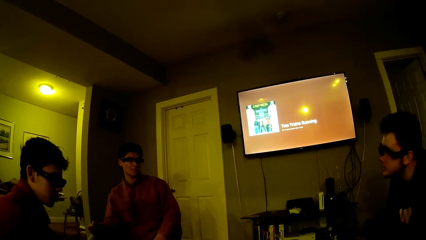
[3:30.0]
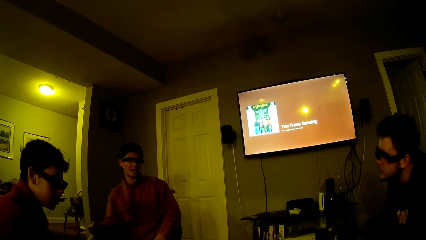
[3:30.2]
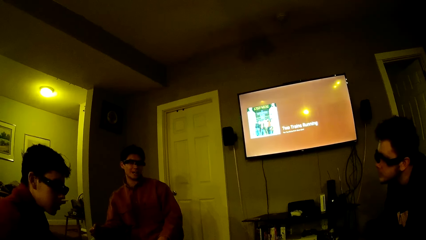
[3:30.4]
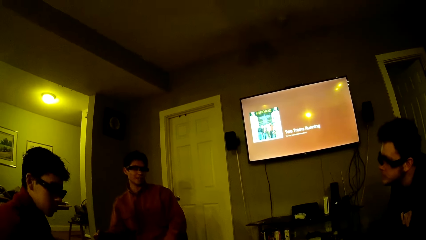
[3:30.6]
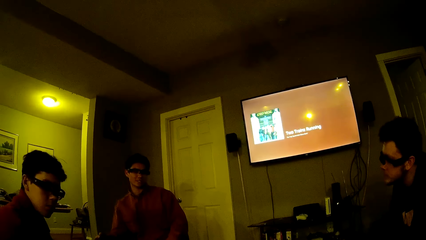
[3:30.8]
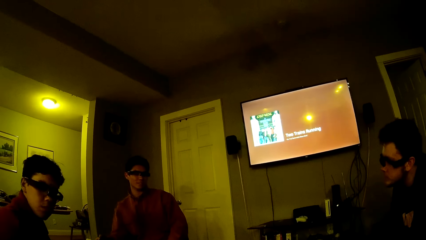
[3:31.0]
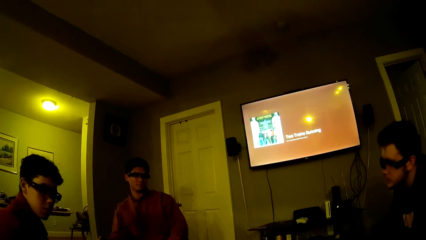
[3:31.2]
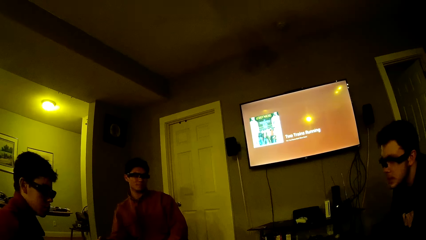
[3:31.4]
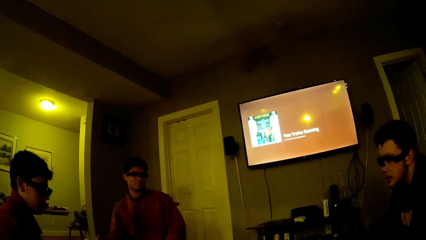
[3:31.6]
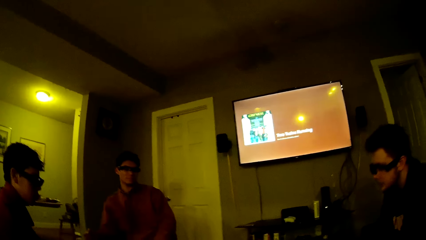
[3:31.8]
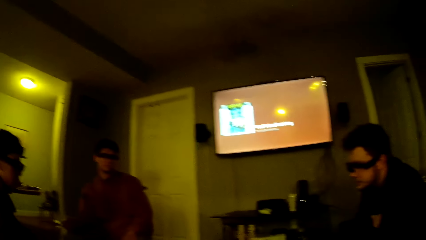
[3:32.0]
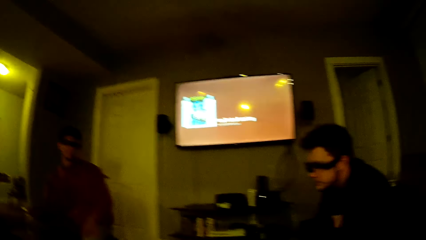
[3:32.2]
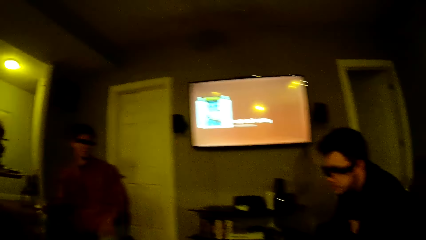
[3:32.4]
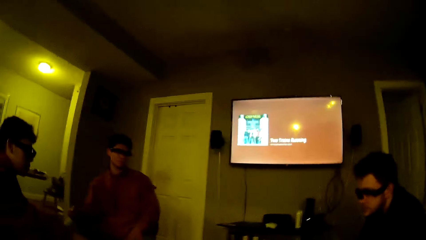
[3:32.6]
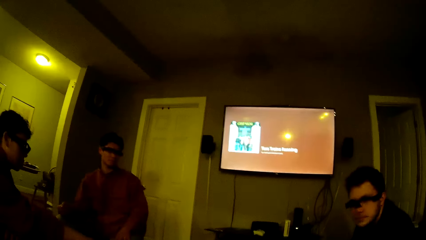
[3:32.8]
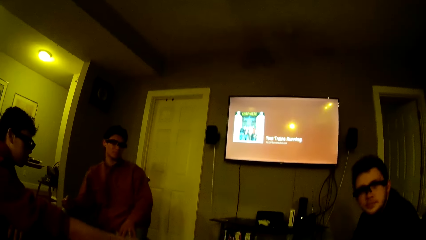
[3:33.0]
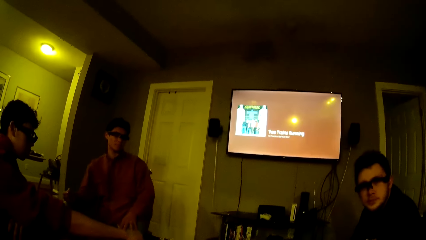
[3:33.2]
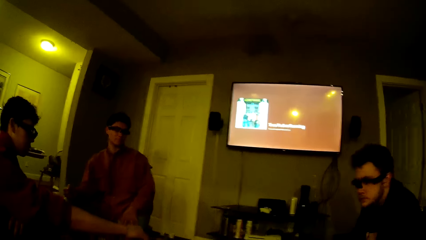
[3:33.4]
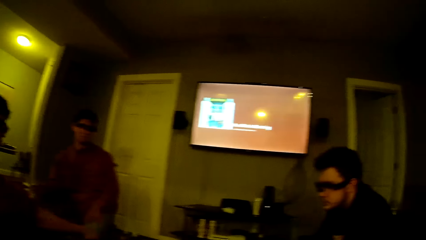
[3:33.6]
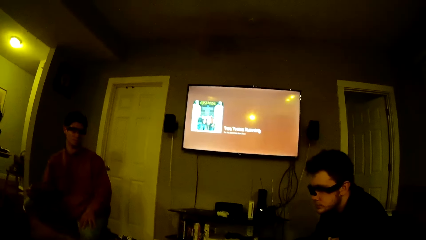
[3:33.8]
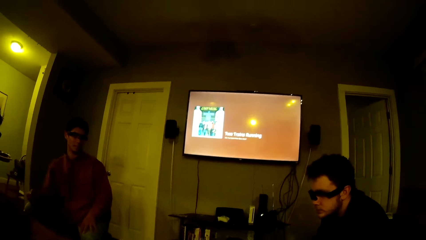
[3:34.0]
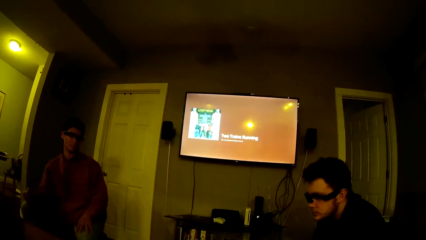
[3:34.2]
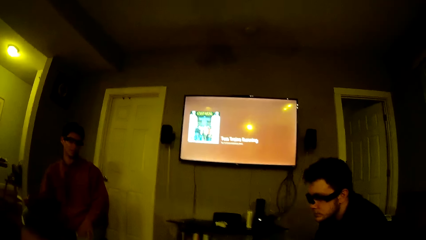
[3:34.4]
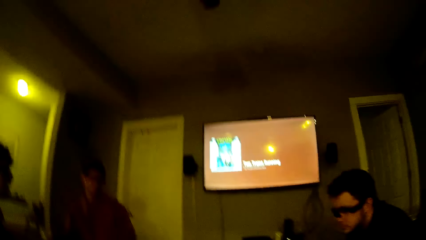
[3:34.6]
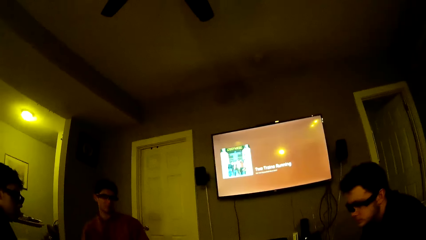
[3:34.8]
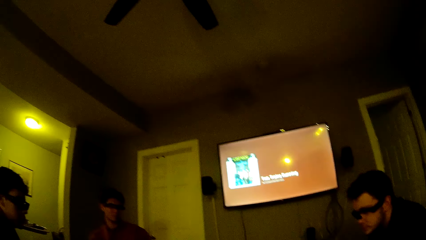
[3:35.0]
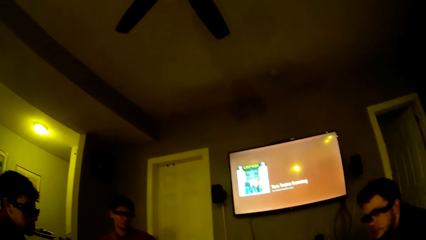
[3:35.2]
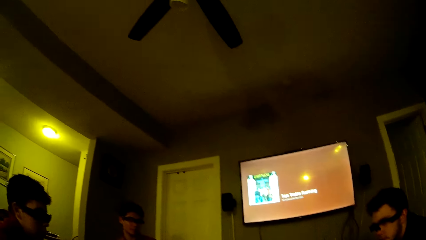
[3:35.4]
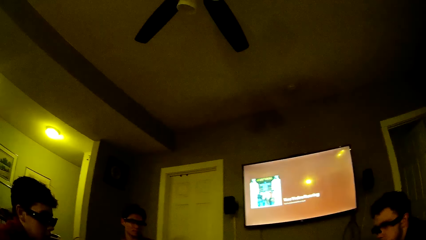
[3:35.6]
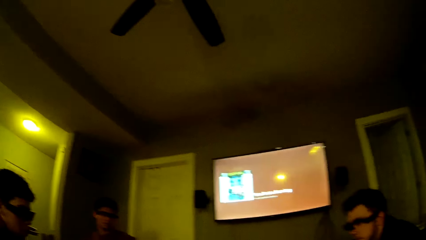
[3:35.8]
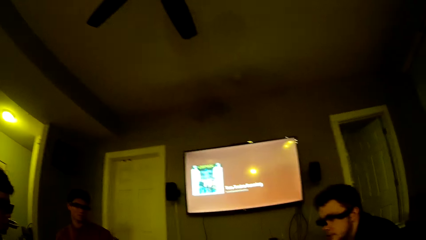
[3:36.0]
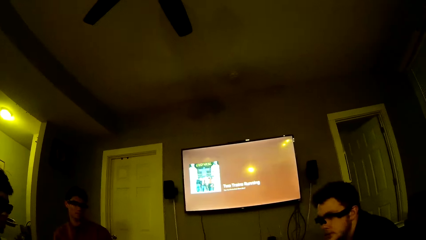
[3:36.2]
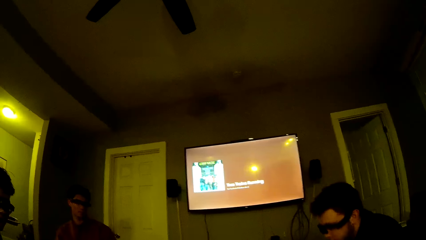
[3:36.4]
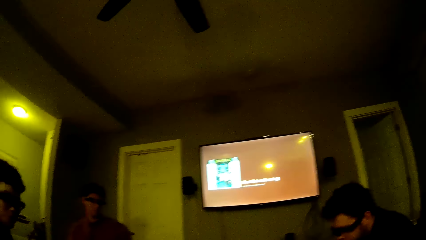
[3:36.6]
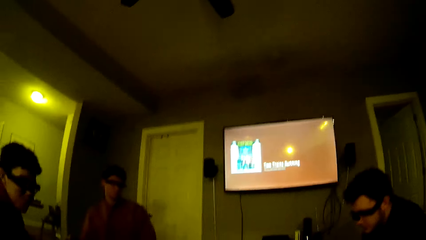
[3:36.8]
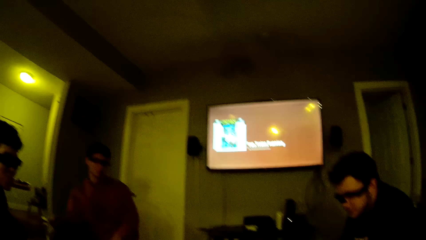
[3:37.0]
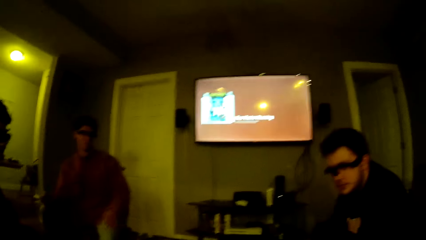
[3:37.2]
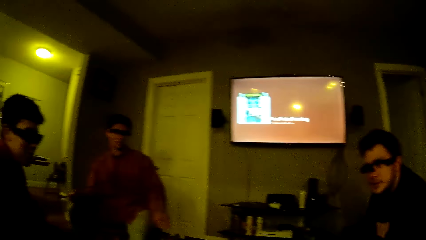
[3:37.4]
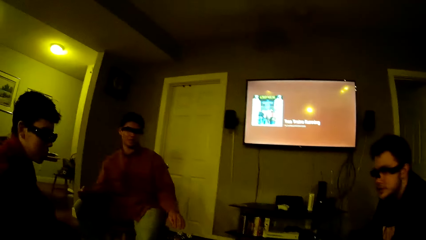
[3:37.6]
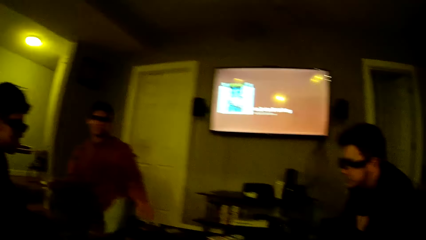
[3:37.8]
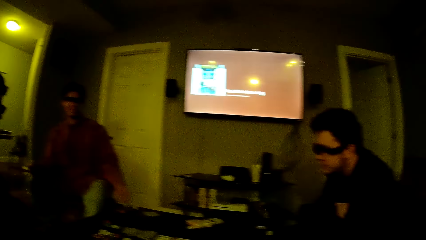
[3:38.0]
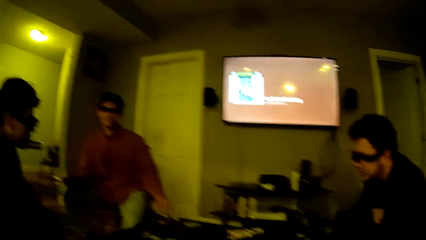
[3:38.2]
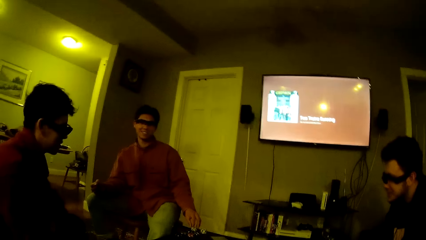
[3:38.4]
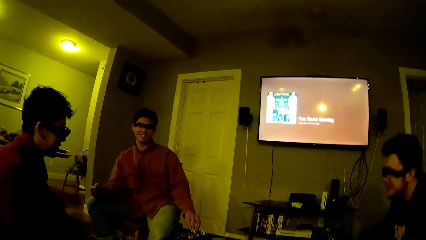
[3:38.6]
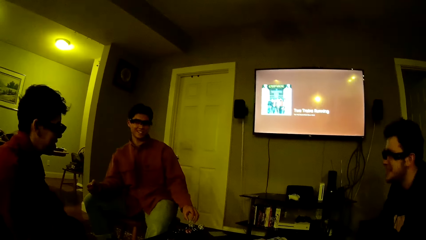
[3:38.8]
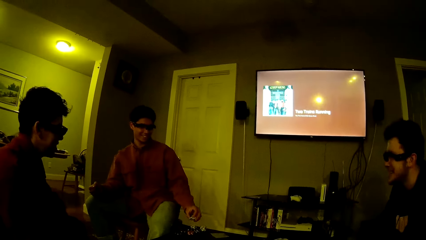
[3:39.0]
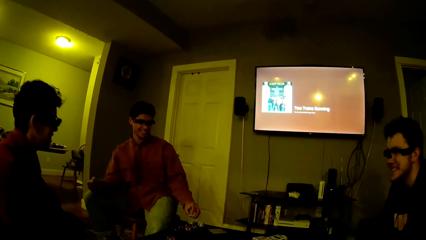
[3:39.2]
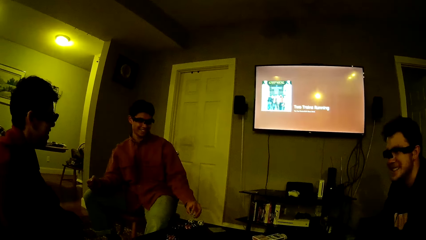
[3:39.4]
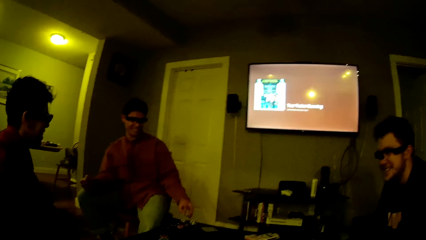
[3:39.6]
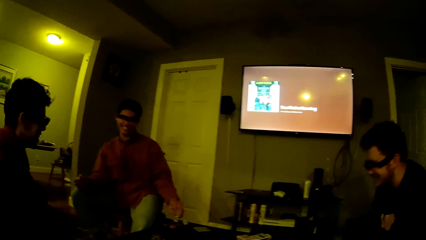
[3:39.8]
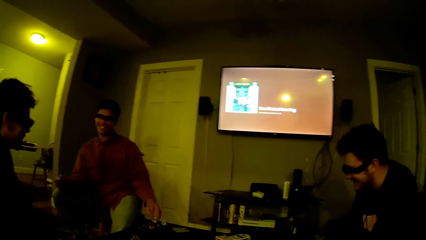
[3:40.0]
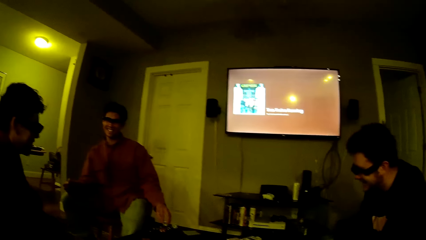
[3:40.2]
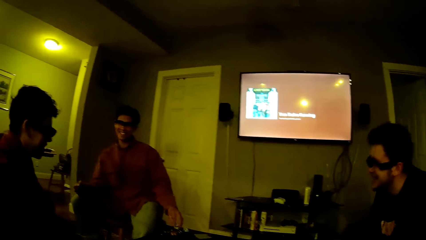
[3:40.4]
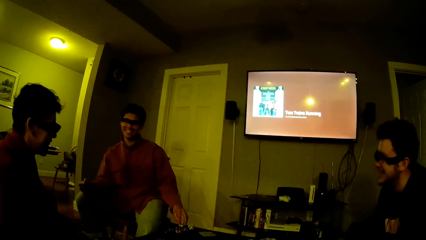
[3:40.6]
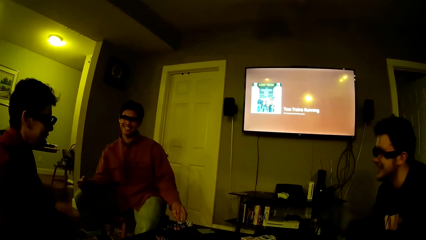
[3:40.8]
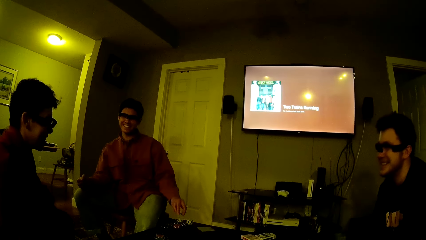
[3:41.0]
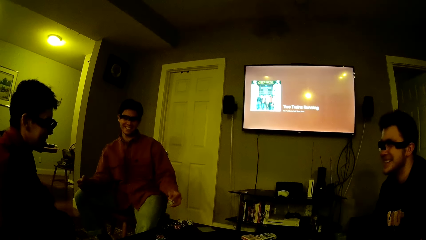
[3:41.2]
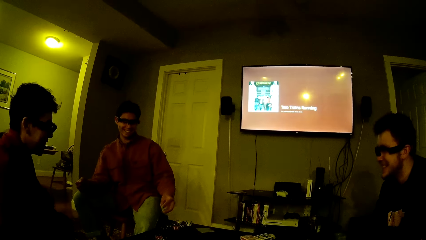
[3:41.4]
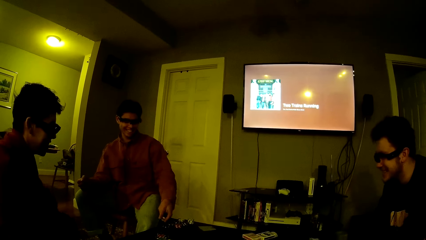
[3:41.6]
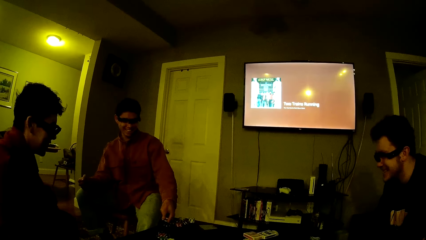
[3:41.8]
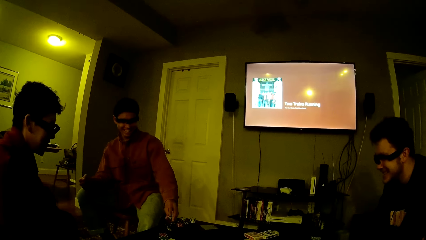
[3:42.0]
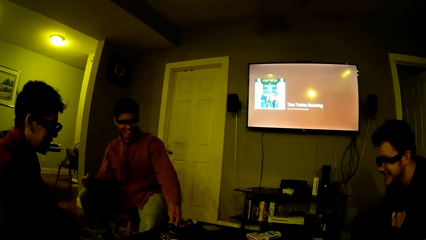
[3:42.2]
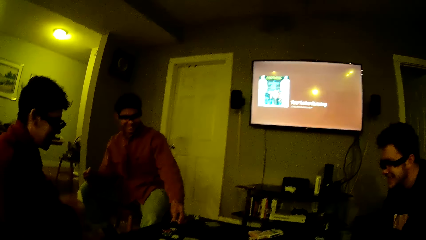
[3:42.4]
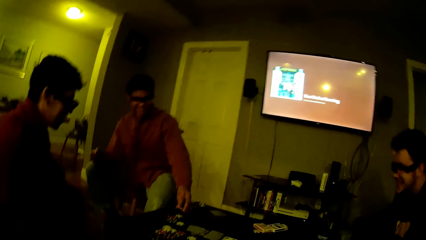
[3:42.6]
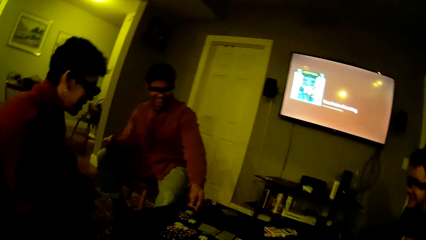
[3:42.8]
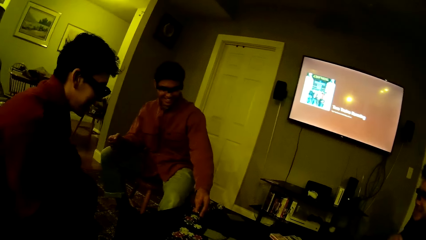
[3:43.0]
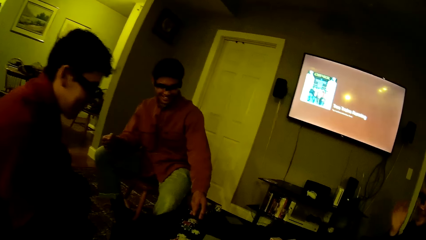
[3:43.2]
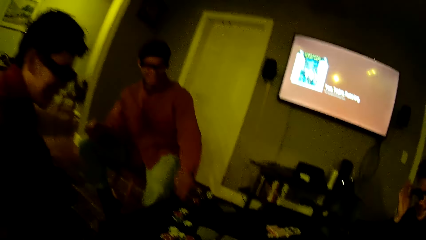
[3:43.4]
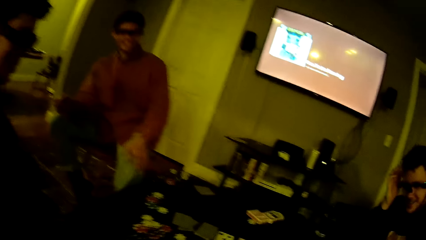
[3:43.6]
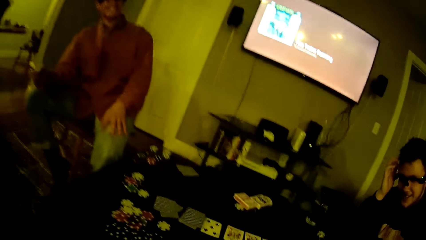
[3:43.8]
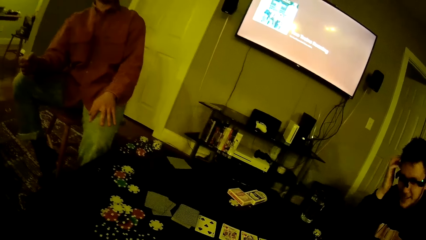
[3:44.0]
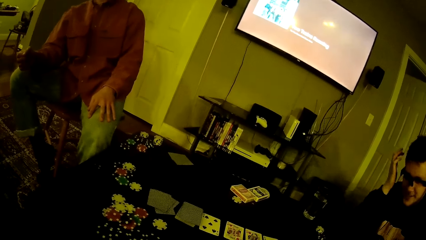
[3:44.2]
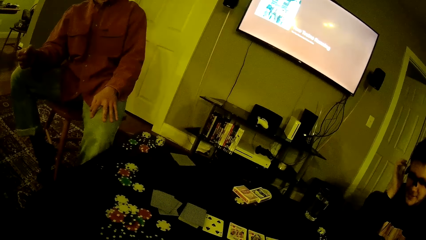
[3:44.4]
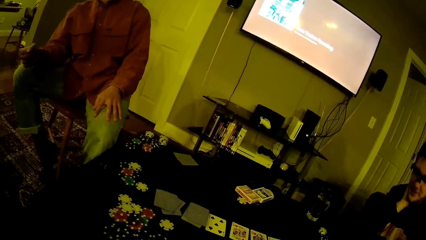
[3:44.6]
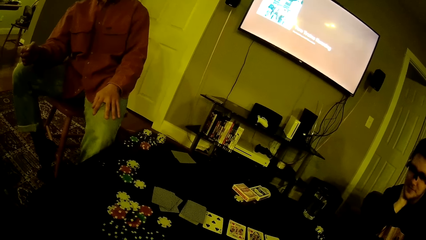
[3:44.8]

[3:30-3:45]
The camera wearer looks around. A man drops the chips on the table with his left hand from the stack of chips on the table. Another man picks up a button and drops the button. A third man touches his head with his right hand. The second man holds his knee.
